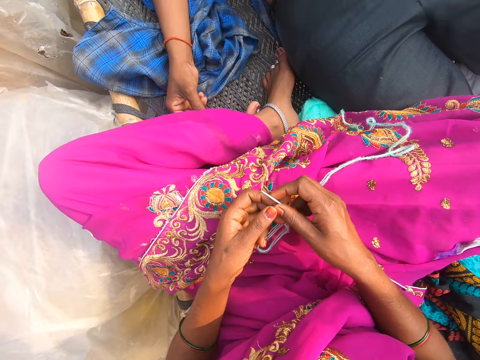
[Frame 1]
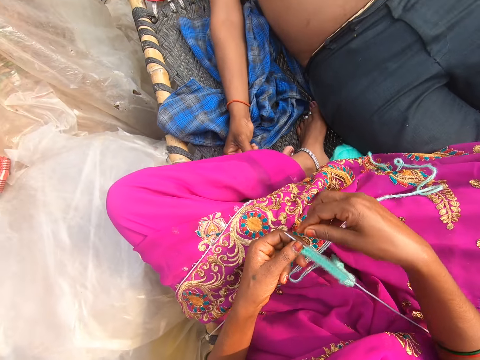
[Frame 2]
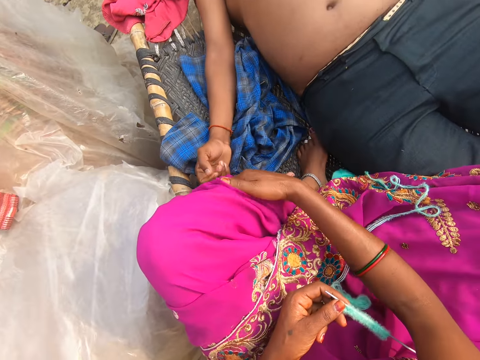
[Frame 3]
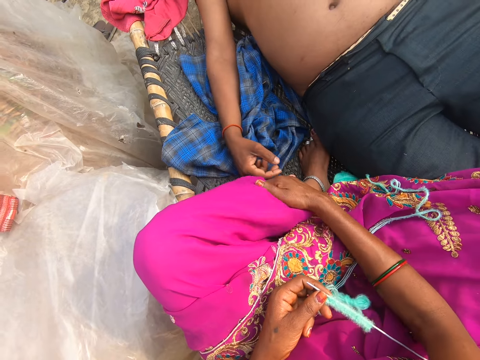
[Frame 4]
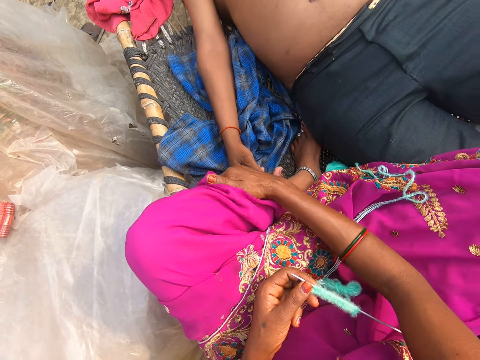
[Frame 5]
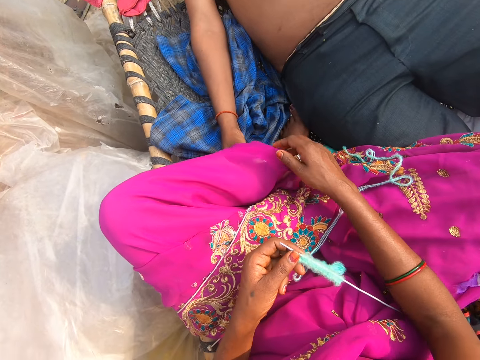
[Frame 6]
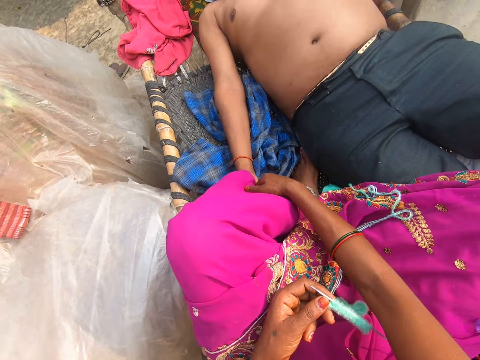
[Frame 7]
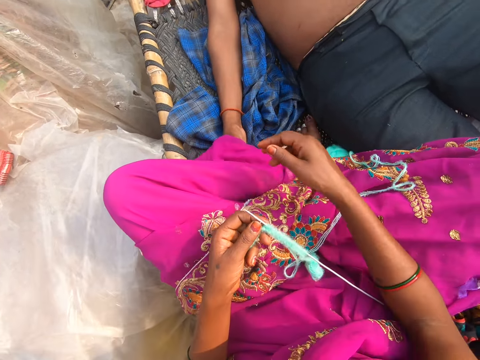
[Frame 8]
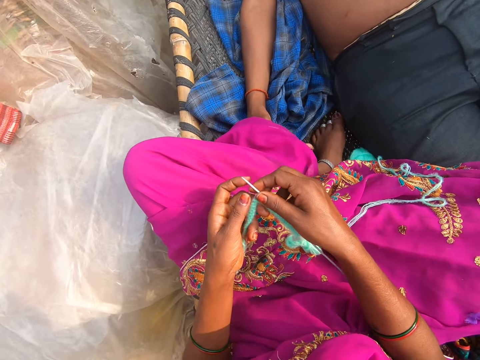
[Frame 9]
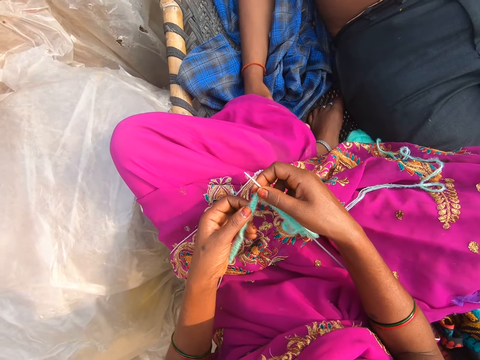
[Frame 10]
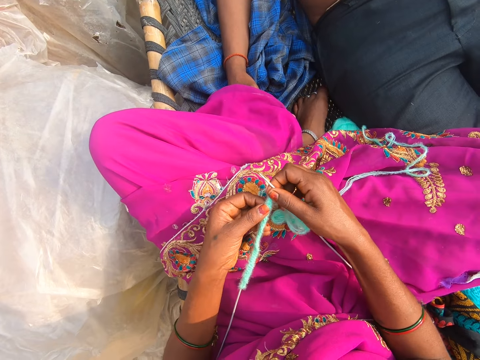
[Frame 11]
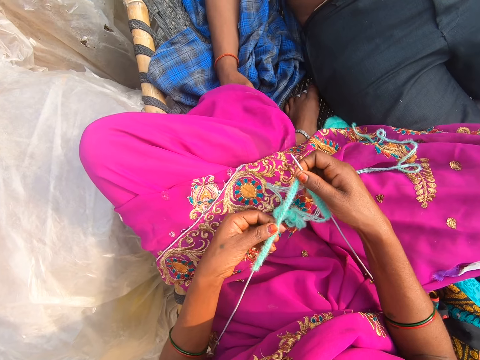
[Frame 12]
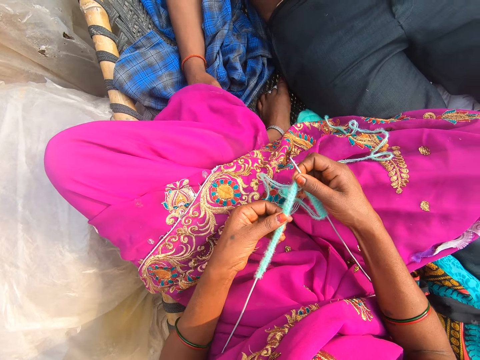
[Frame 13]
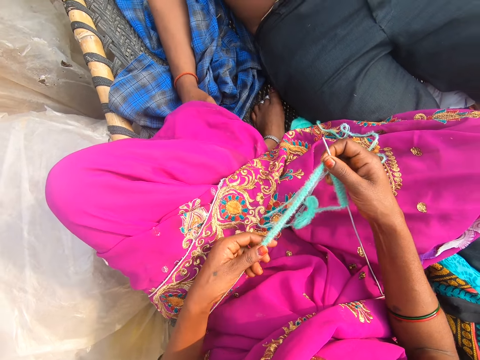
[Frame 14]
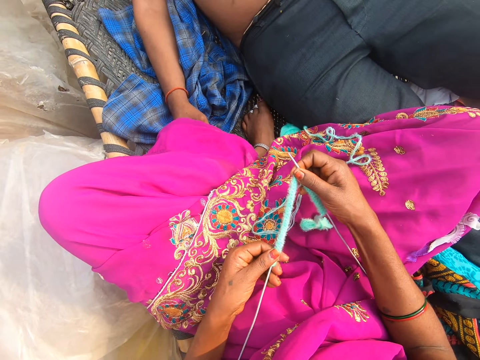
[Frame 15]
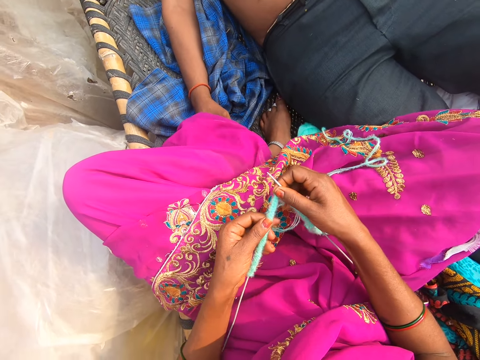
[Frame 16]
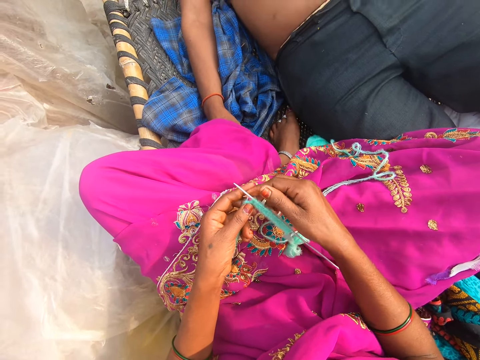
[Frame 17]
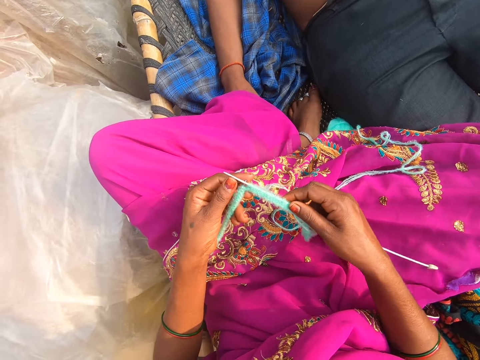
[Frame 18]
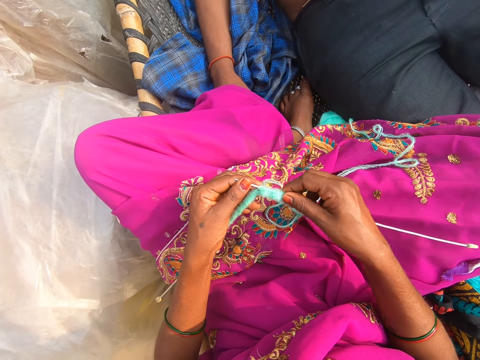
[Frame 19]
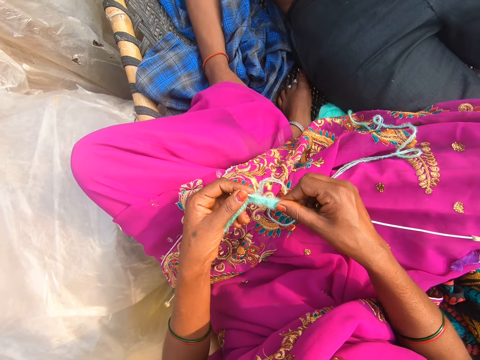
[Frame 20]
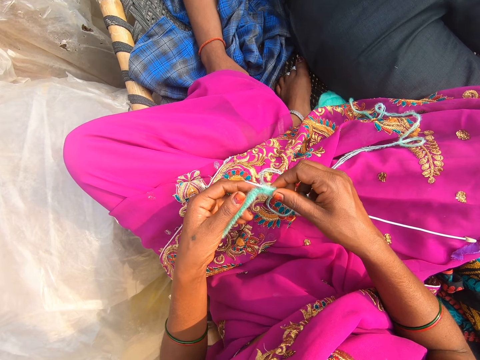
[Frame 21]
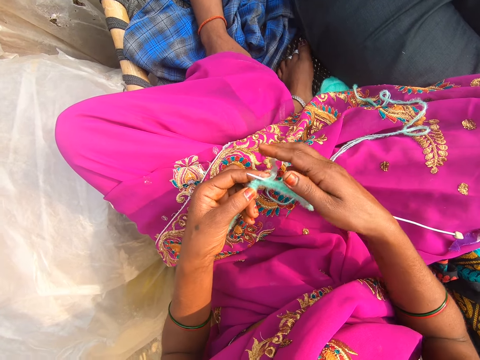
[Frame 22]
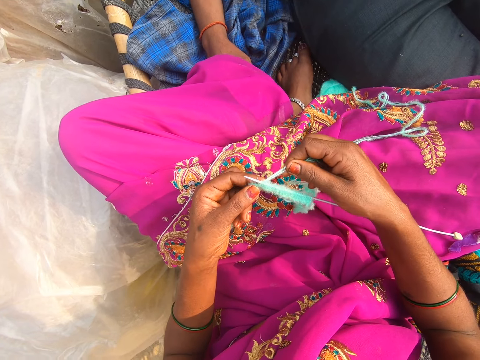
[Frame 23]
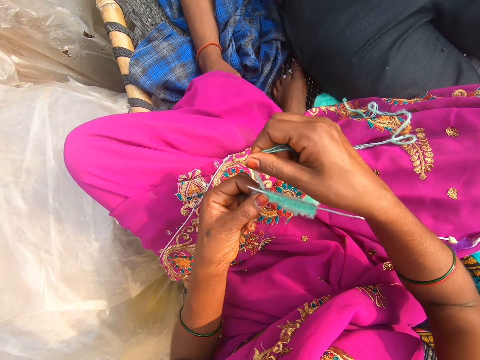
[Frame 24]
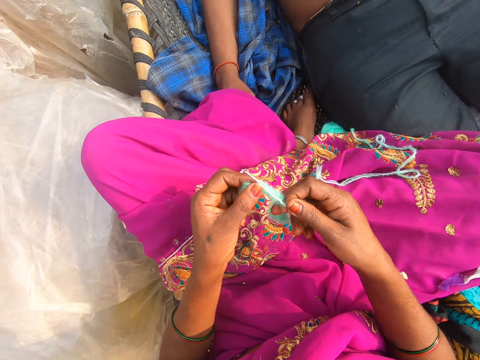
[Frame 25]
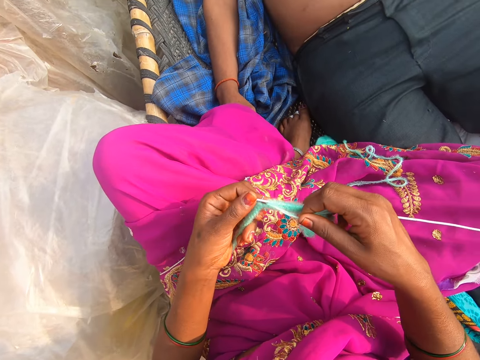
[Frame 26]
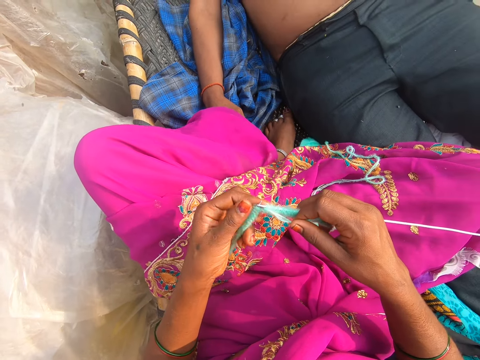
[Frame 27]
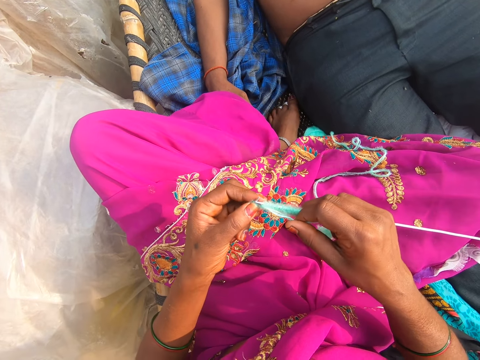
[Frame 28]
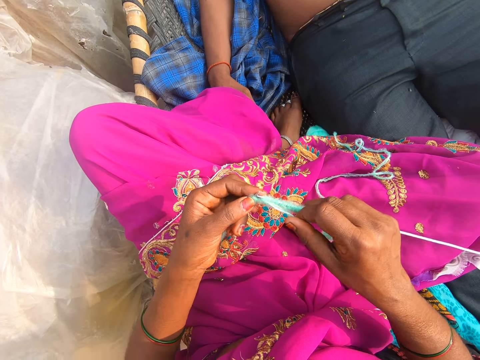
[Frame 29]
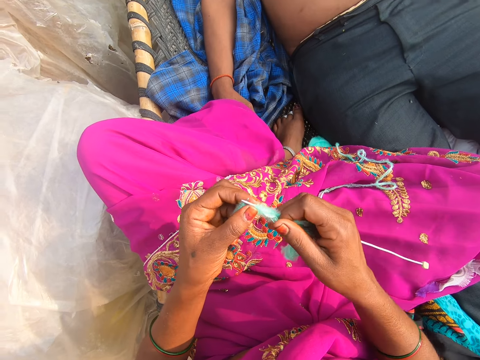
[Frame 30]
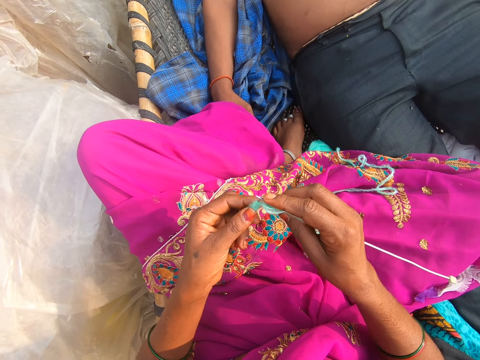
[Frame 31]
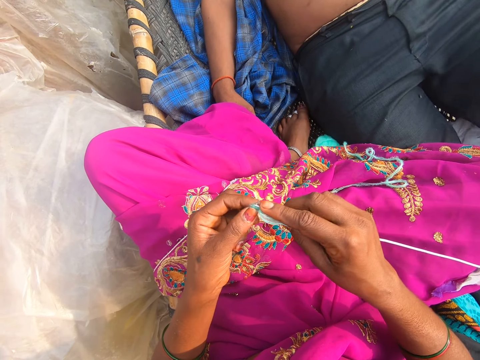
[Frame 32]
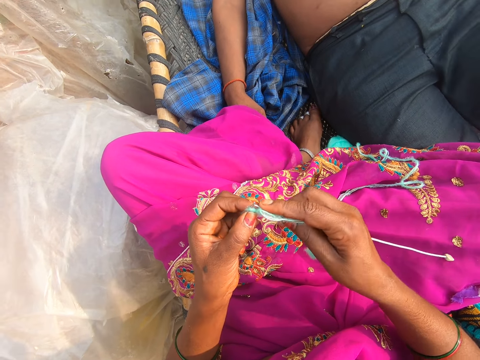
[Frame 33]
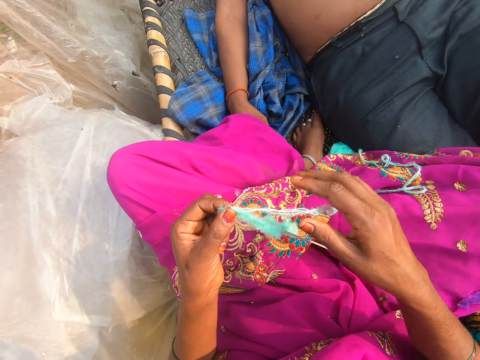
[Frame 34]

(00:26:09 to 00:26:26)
A man touches the leg of the camera wearer. The camera wearer scratches her leg. She converses with the man. She knits.

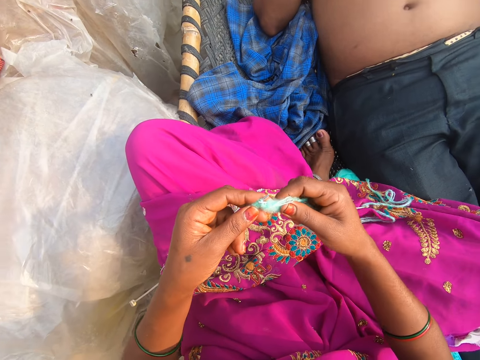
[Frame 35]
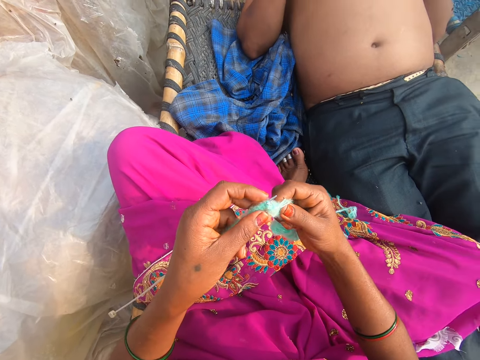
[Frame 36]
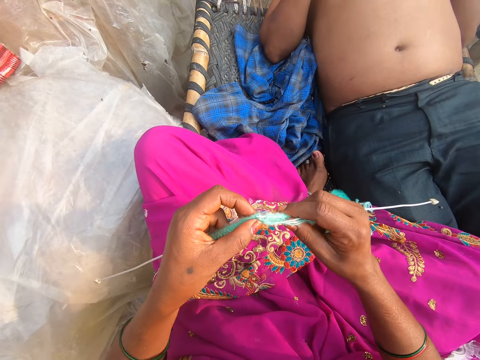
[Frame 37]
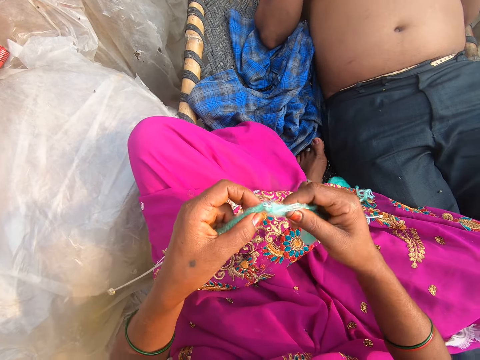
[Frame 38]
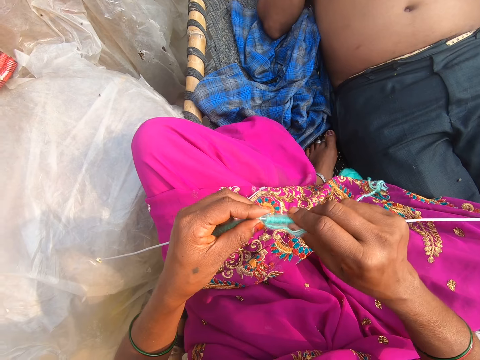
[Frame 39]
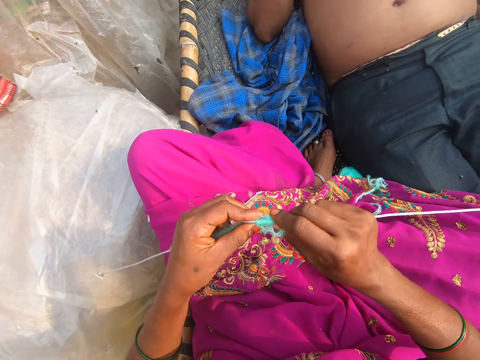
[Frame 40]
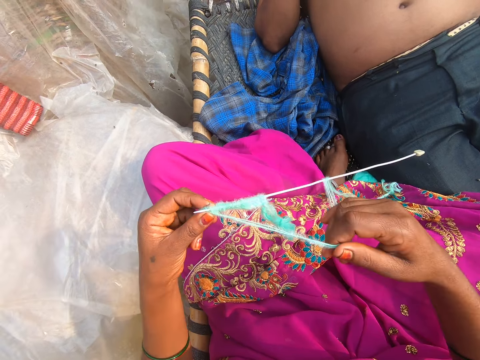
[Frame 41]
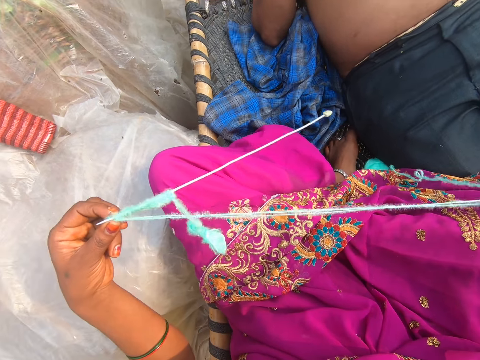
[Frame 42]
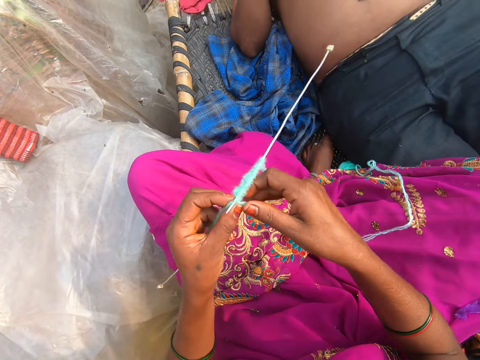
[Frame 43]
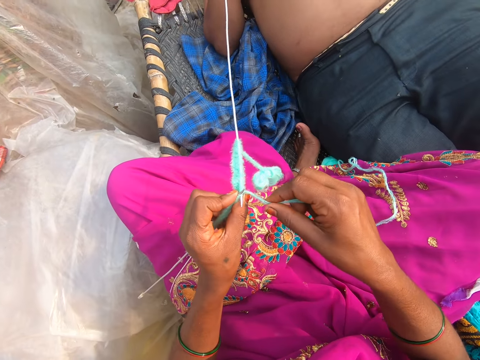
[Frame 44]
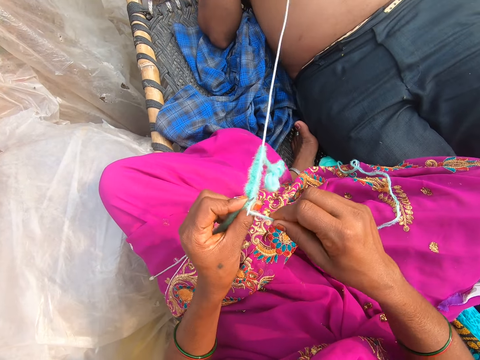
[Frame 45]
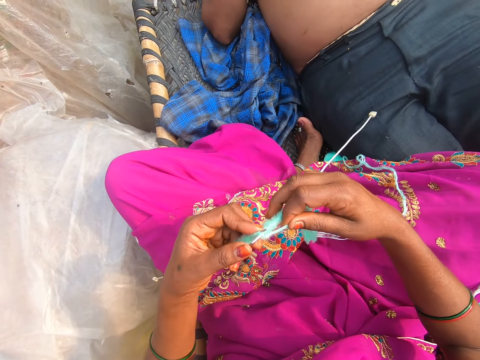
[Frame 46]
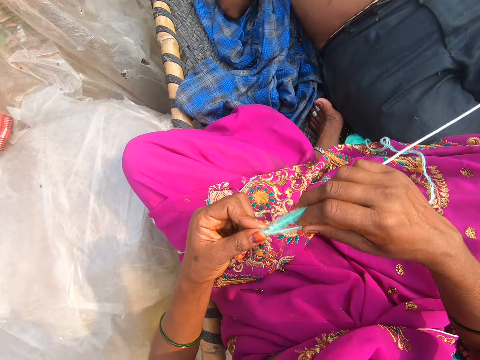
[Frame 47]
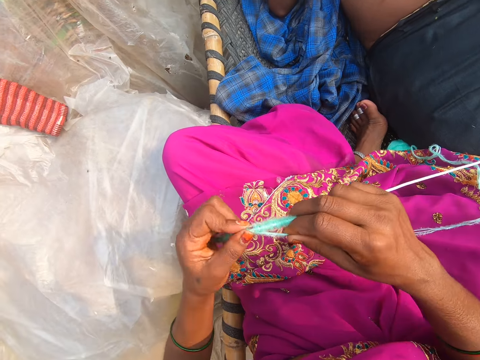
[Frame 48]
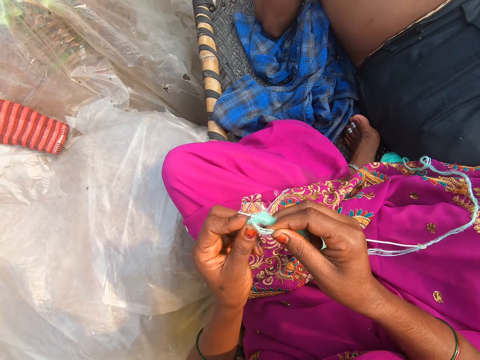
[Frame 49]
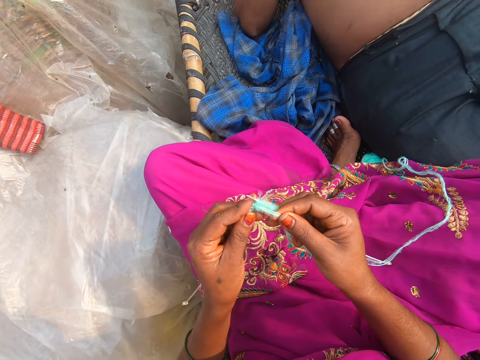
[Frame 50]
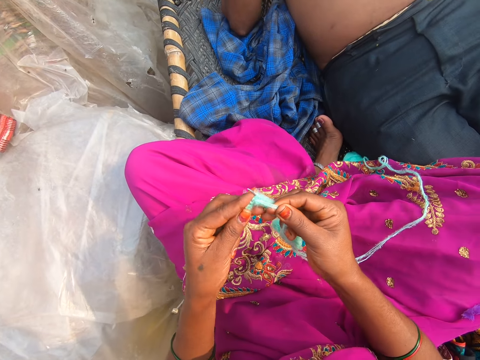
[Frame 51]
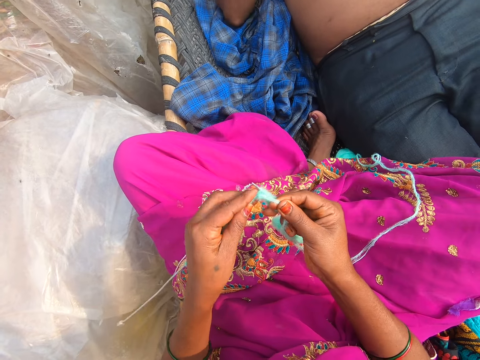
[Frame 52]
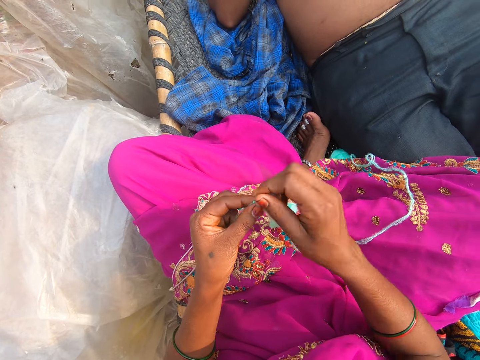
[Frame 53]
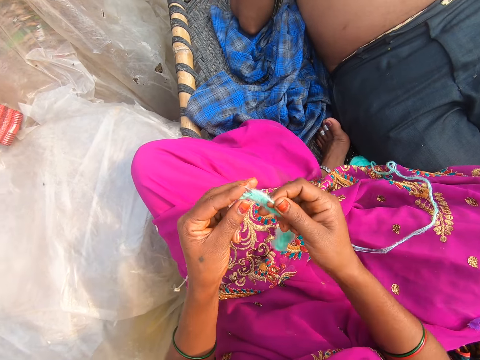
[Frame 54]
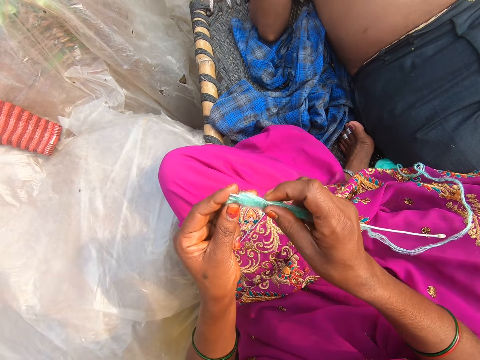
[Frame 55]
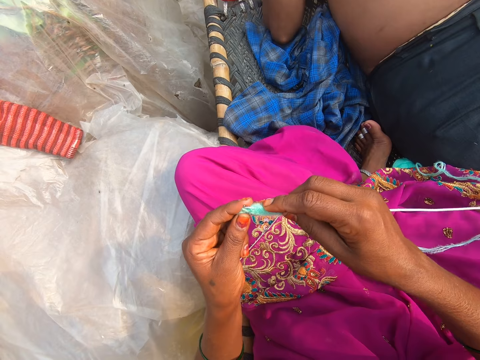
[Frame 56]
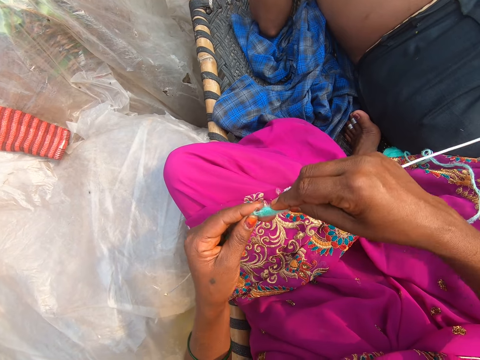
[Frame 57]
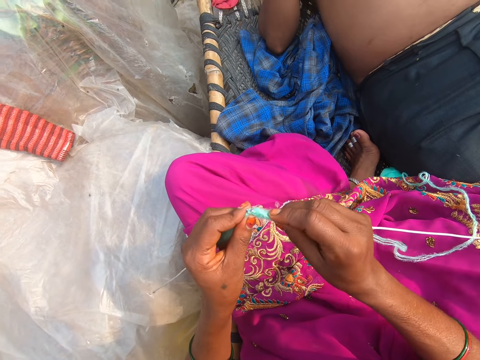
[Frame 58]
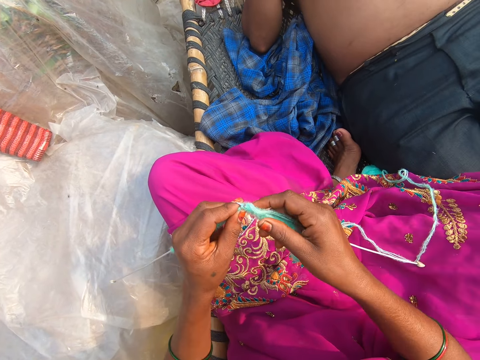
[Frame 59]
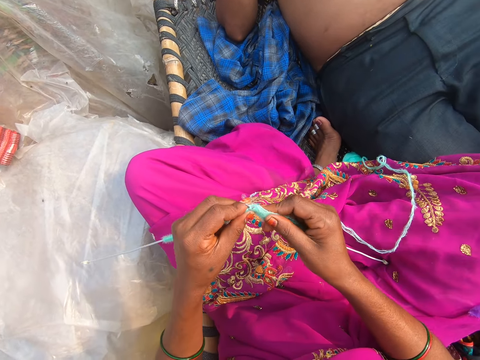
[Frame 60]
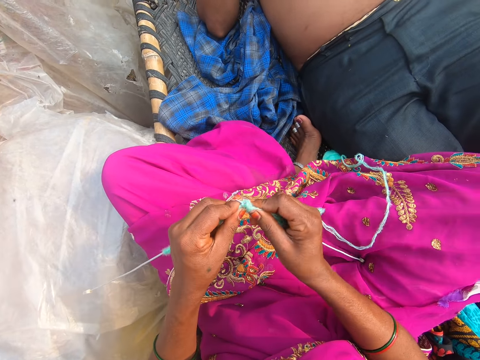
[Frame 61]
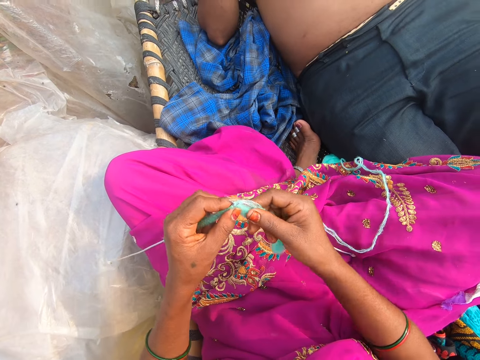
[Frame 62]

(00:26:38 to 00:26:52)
The camera wearer pulls the thread. They knit.
